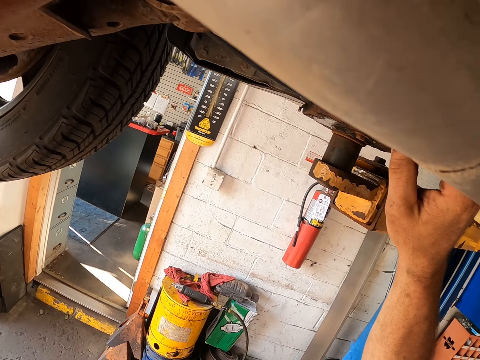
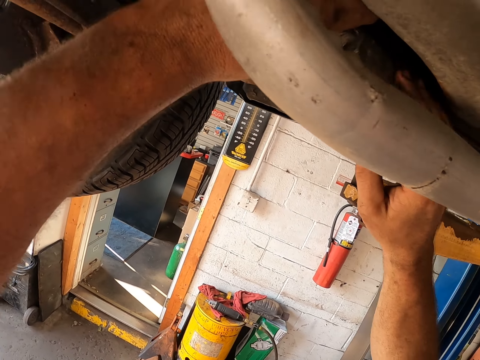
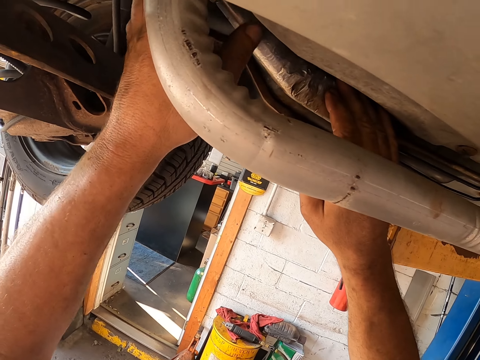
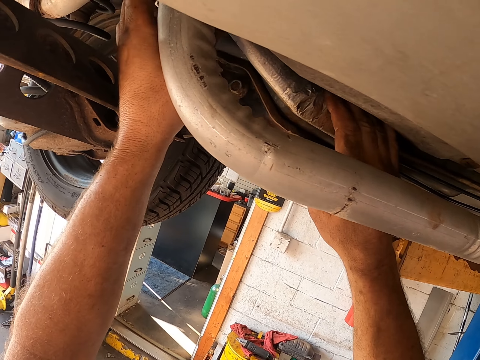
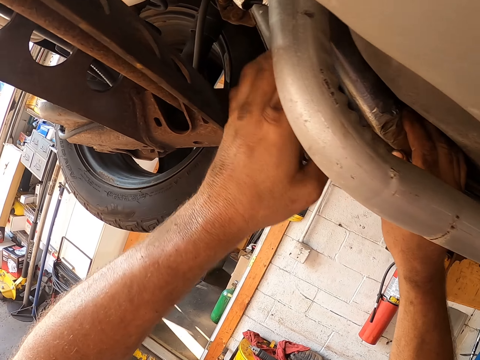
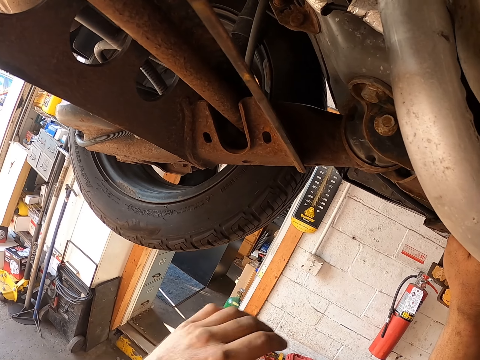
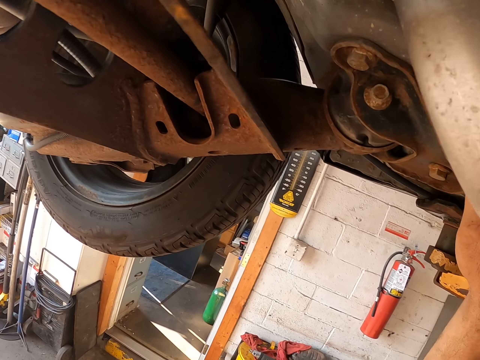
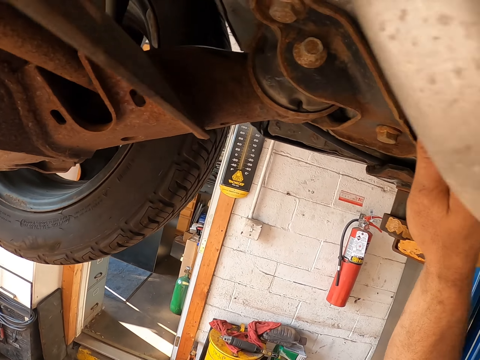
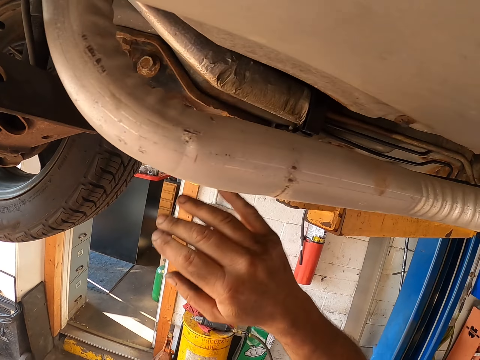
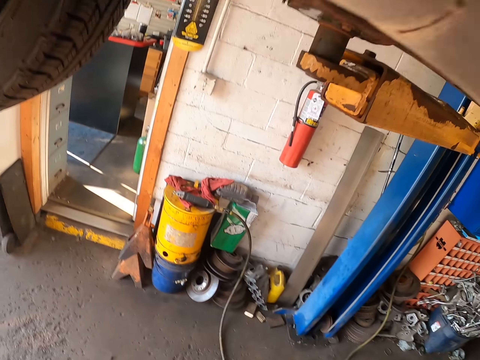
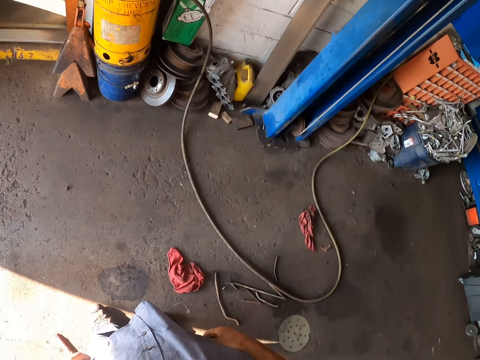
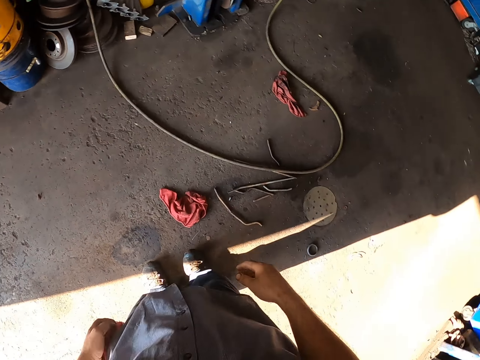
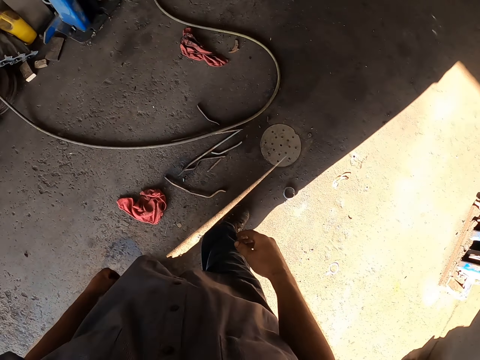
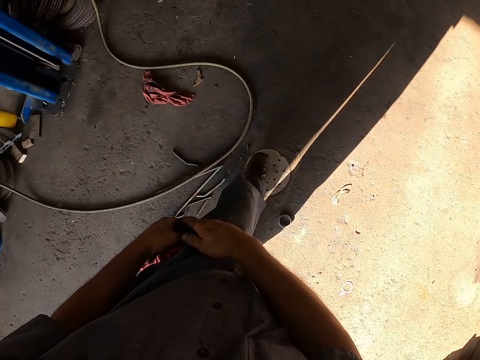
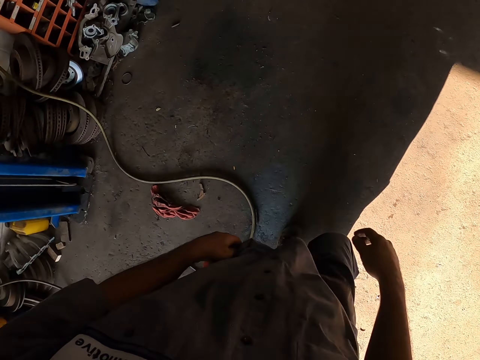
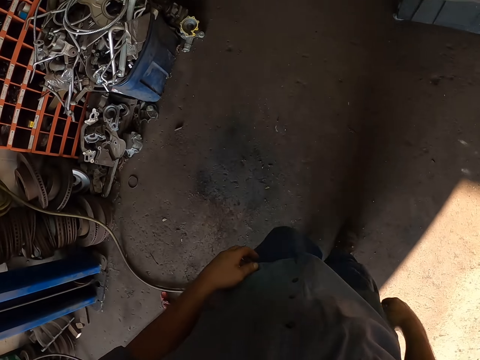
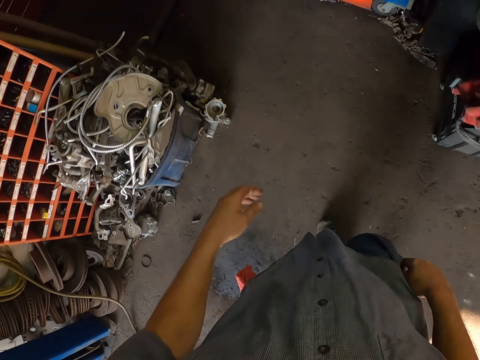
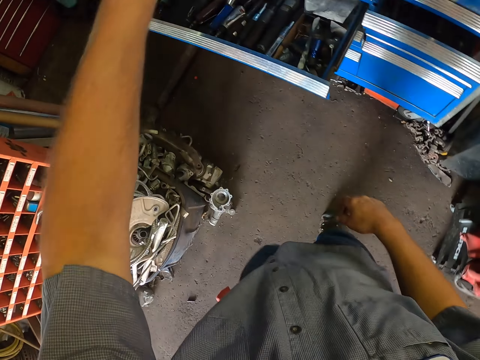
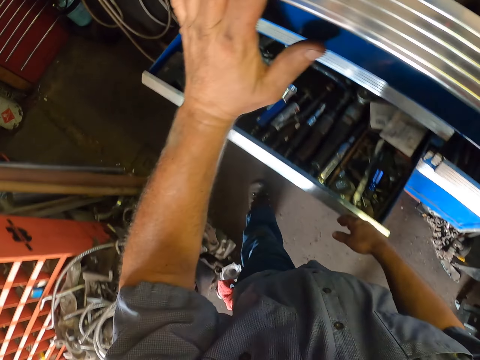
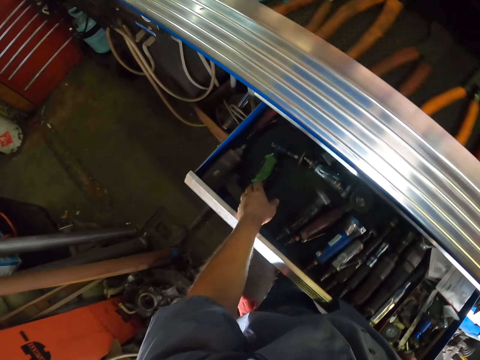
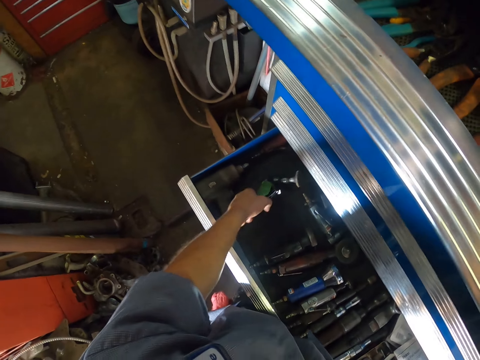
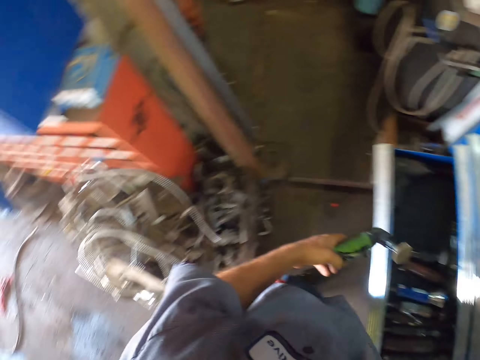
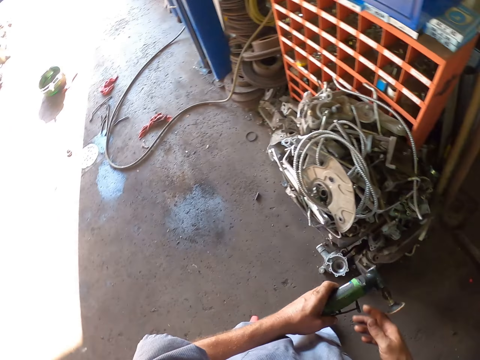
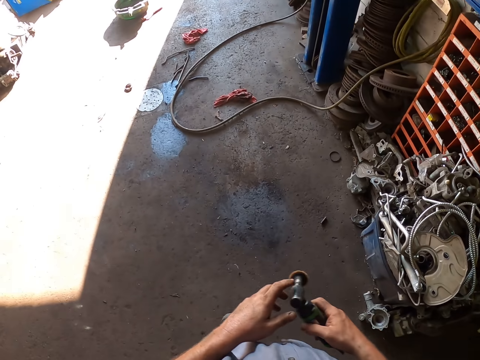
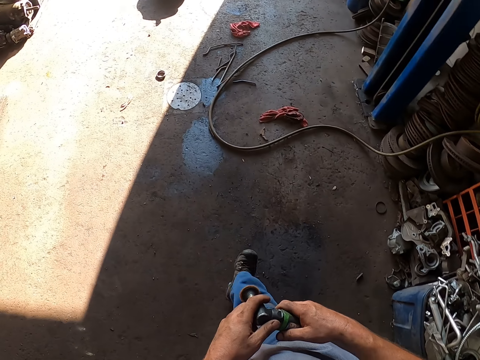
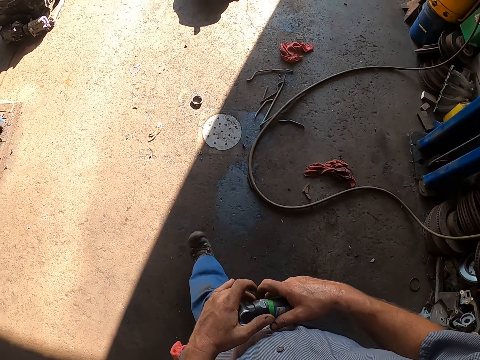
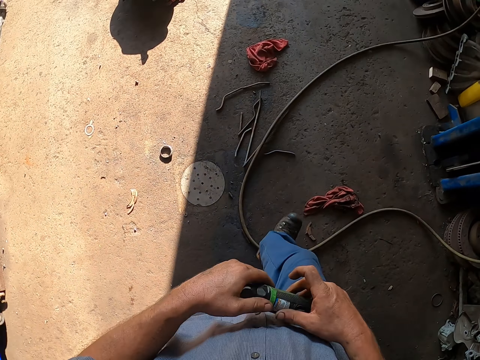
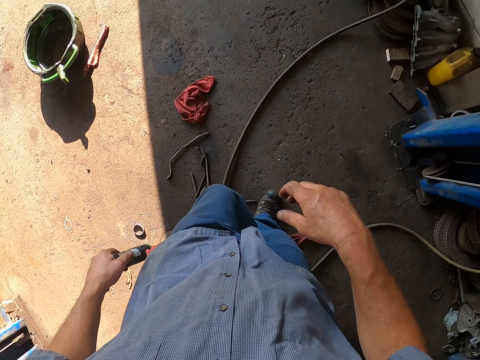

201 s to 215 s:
The camera wearer looks around. They walk. They touch the toolbox. They pick up an impact metal polisher from the toolbox. They walk.

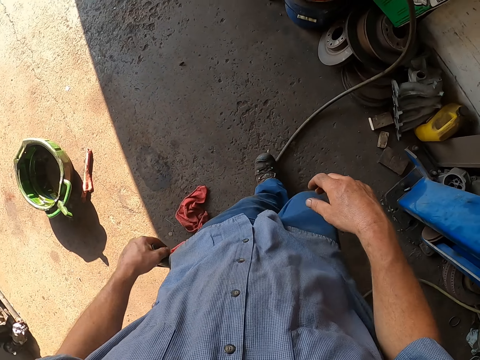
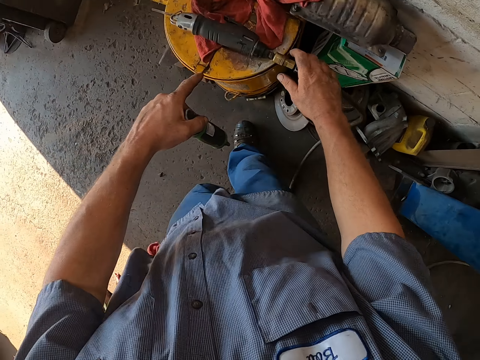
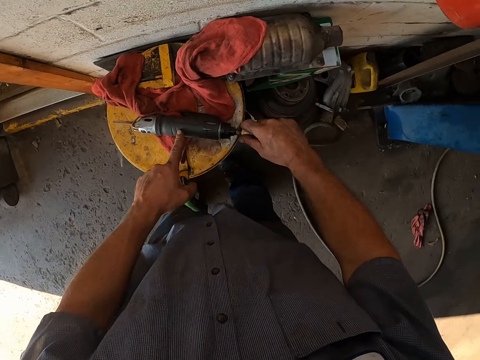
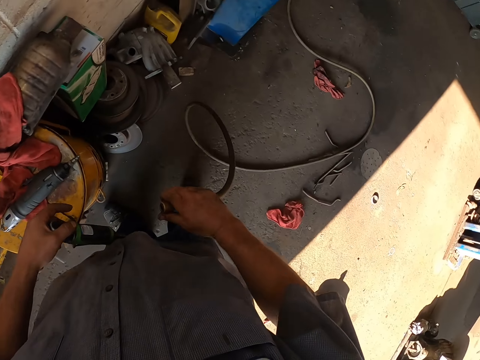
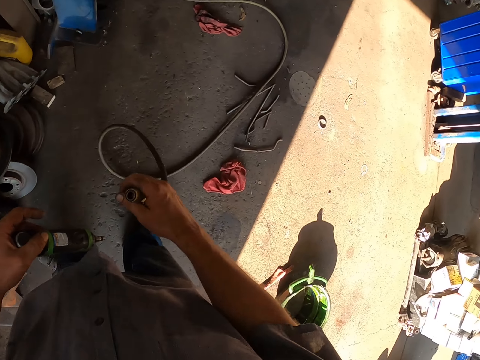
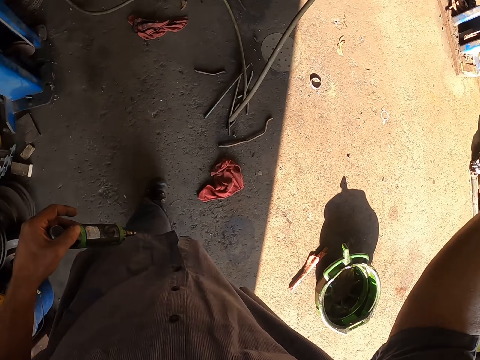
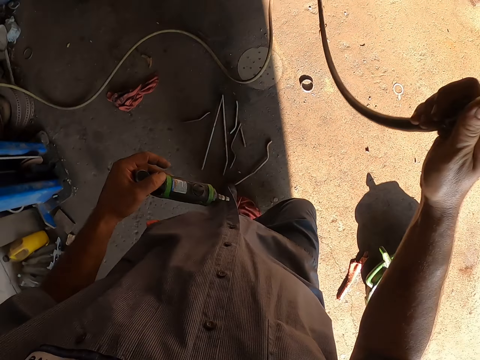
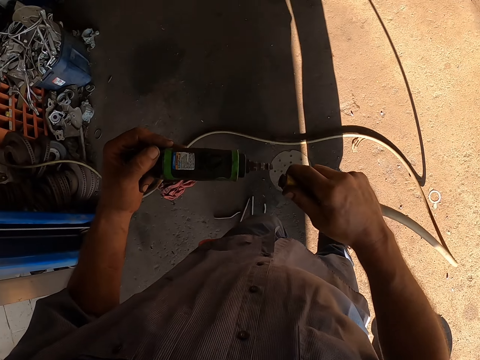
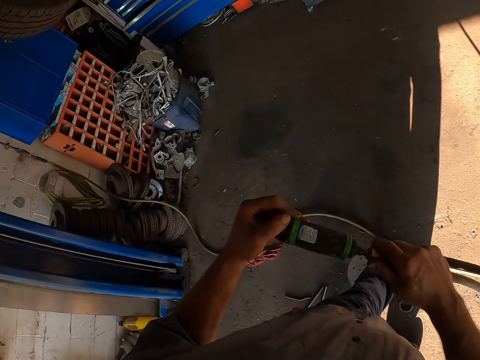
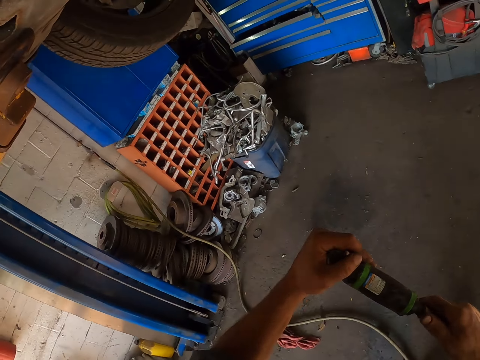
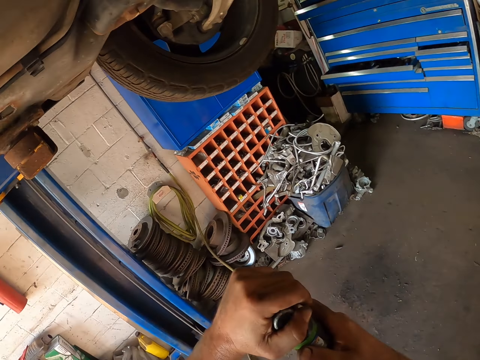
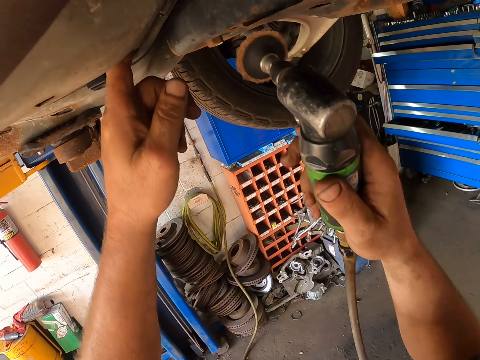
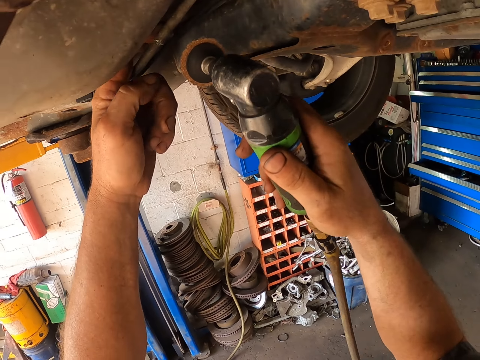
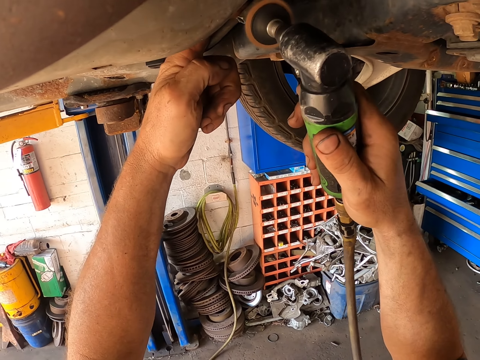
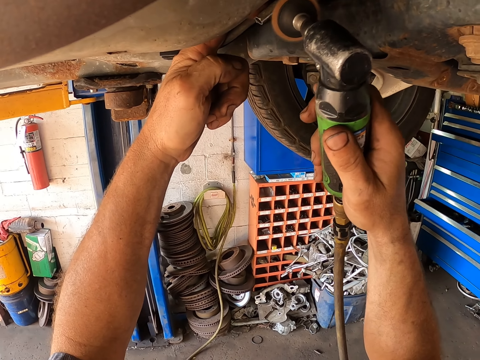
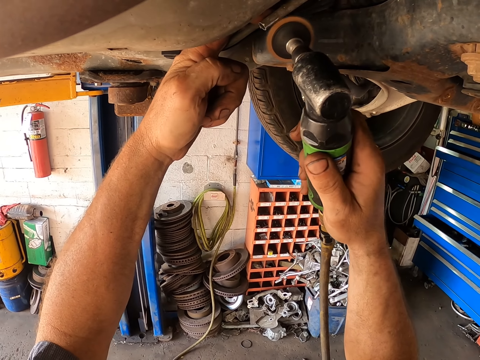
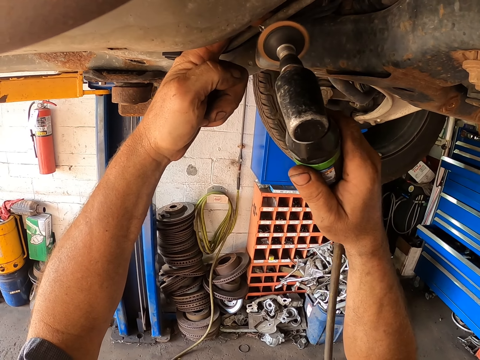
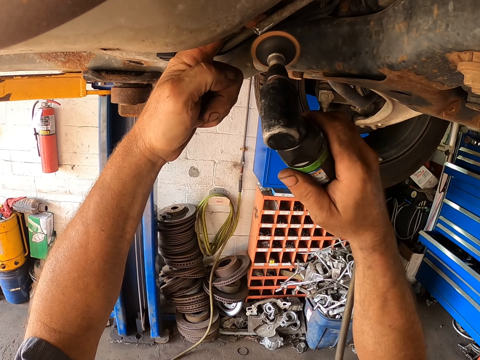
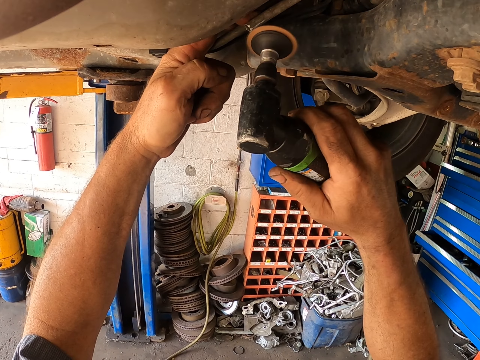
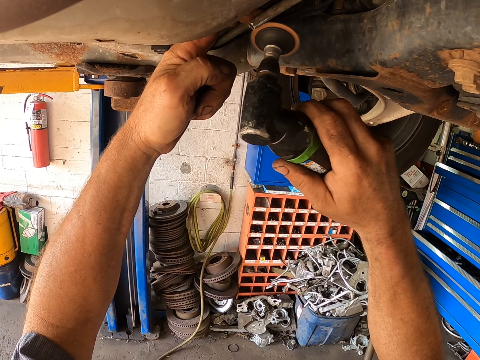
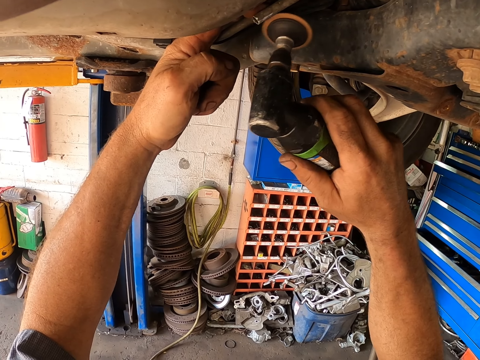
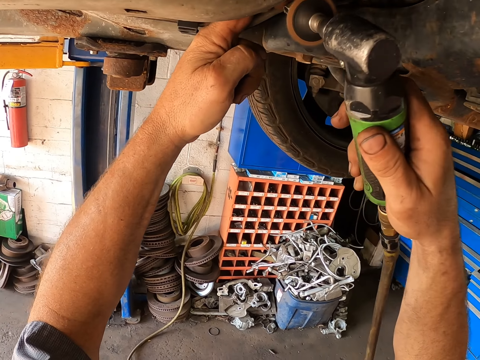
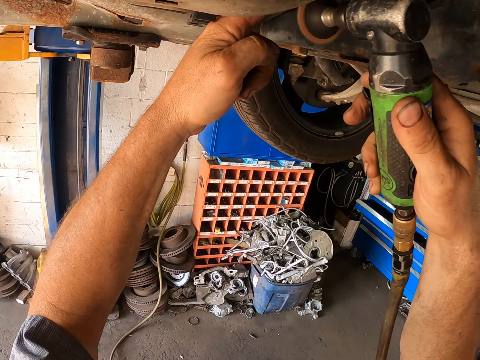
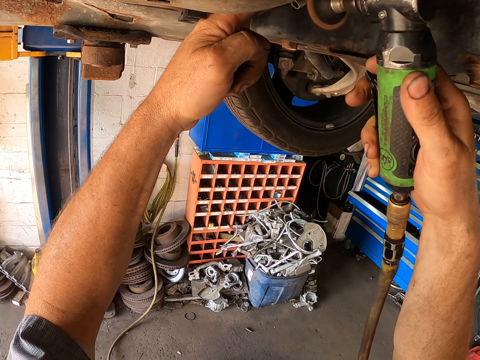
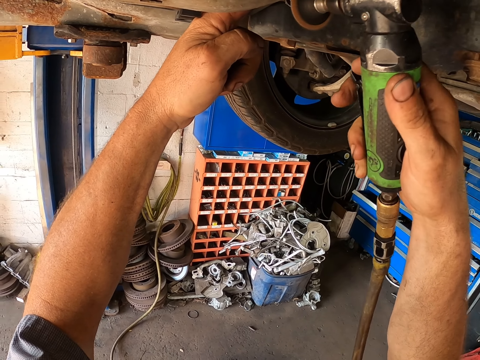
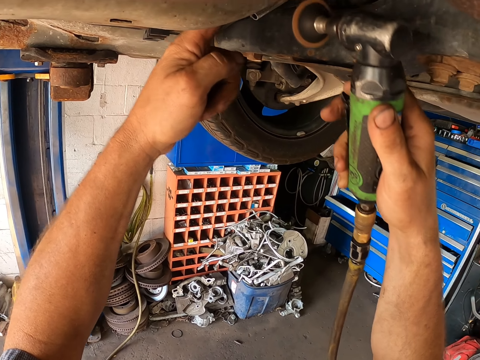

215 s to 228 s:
The camera wearer disconnects the hose pipe from the welding tool. They lift the hose pipe. They walk. They connect the hose pipe to the impact metal polisher. They polish a metal pipe in the vehicle.
